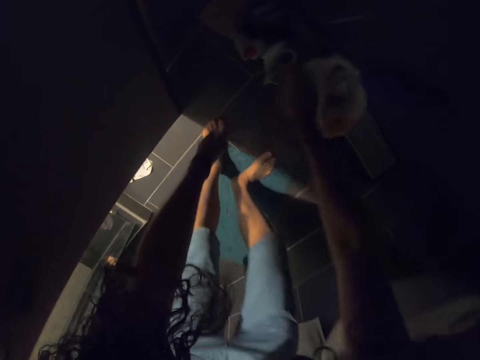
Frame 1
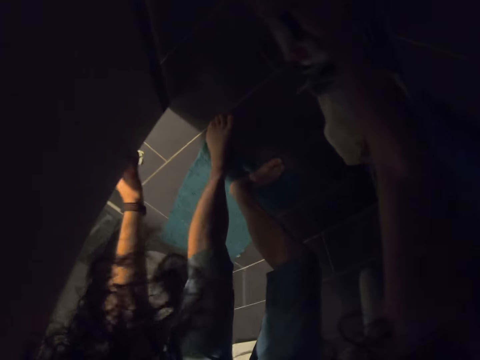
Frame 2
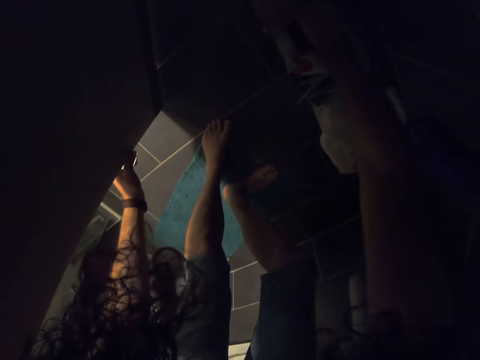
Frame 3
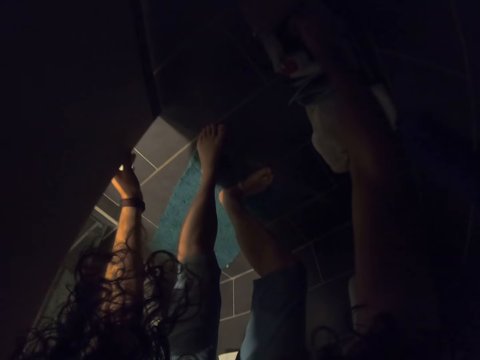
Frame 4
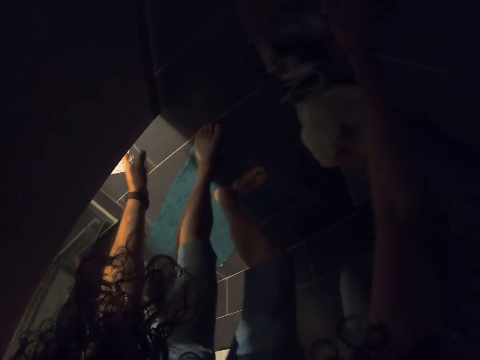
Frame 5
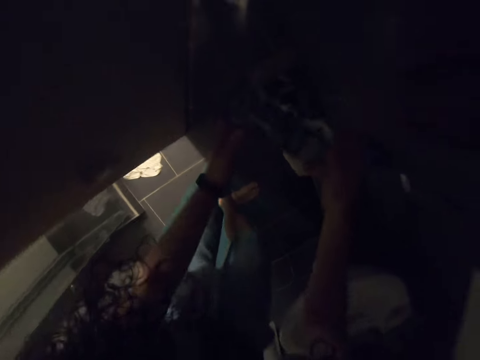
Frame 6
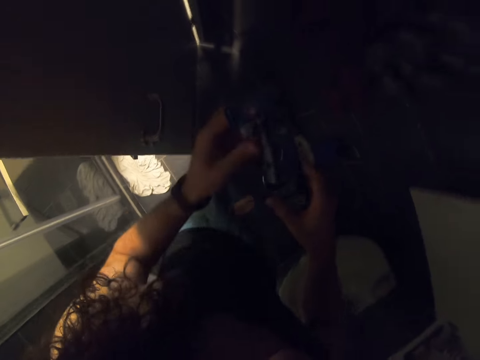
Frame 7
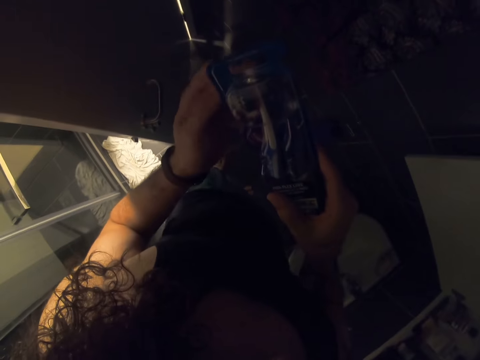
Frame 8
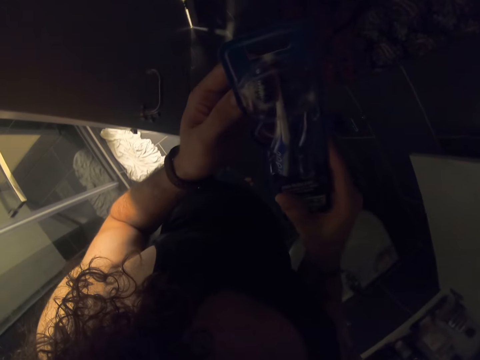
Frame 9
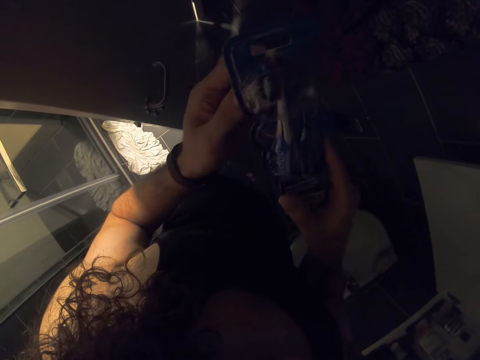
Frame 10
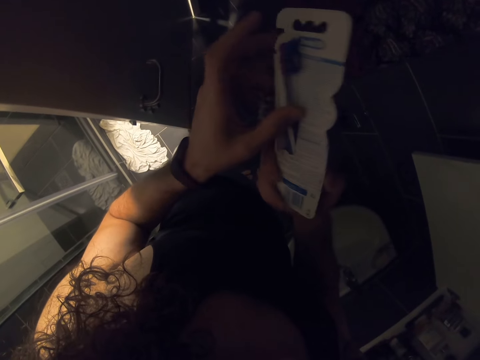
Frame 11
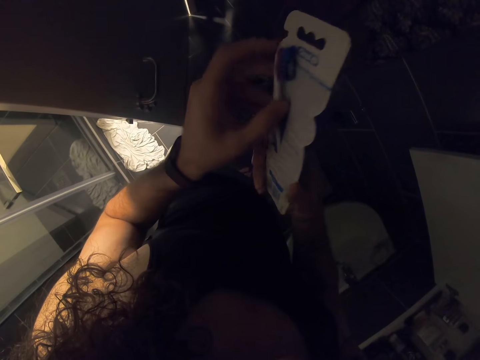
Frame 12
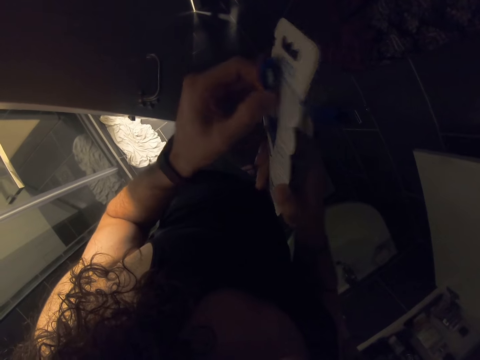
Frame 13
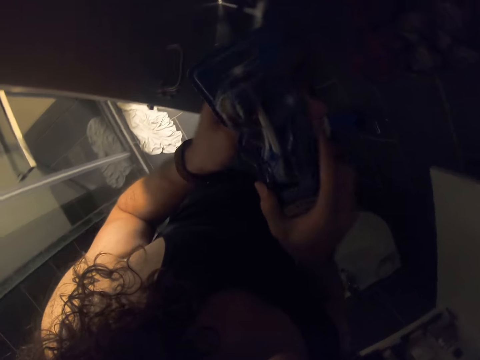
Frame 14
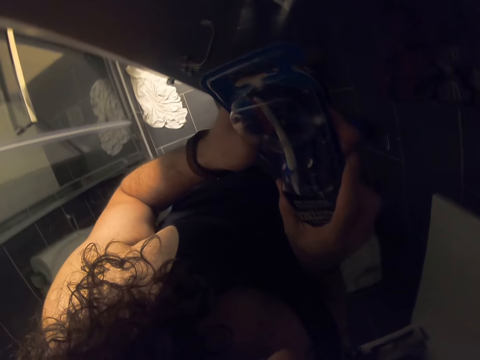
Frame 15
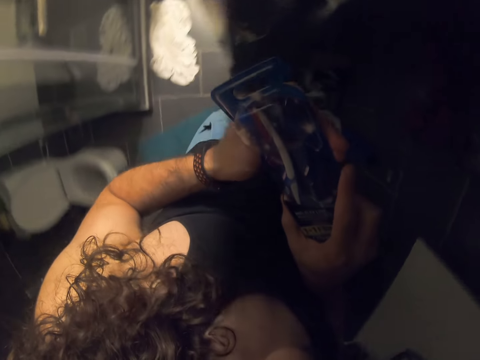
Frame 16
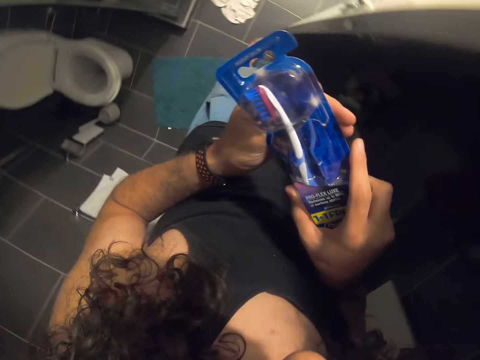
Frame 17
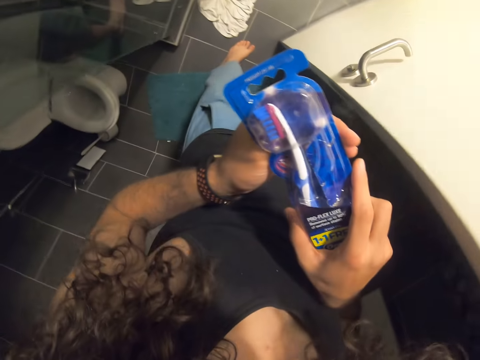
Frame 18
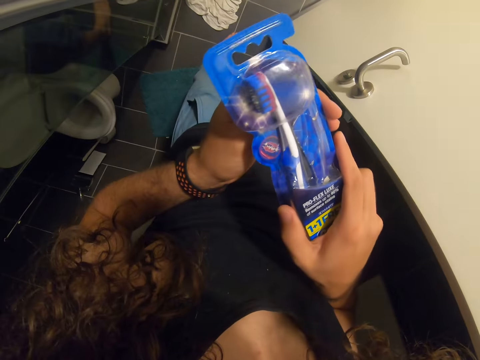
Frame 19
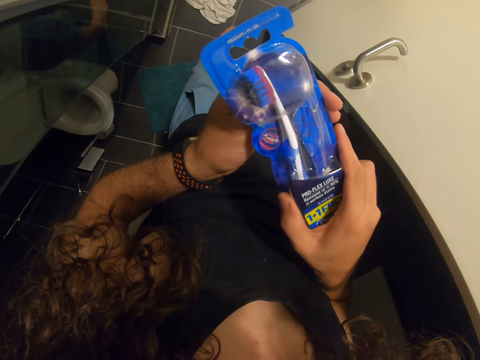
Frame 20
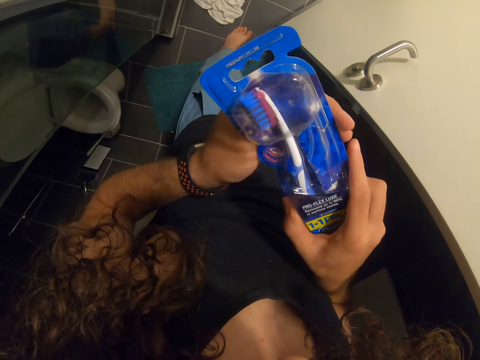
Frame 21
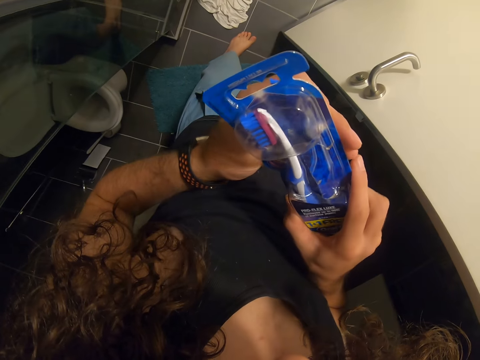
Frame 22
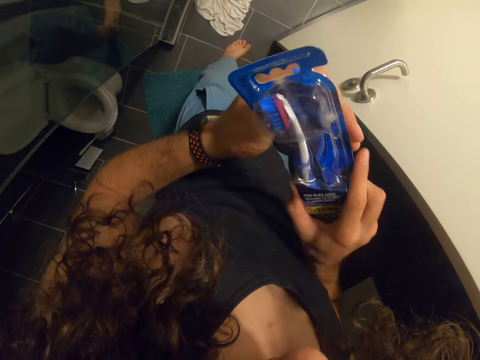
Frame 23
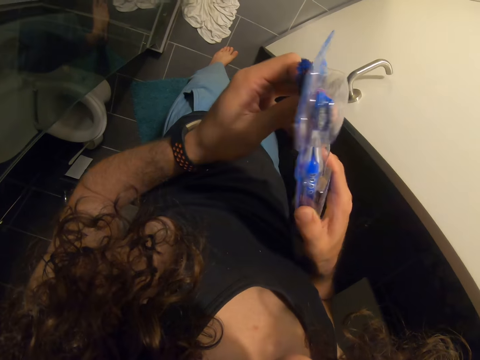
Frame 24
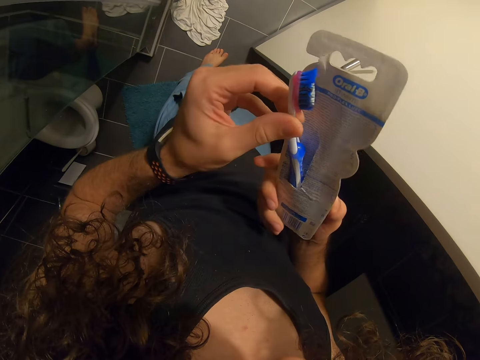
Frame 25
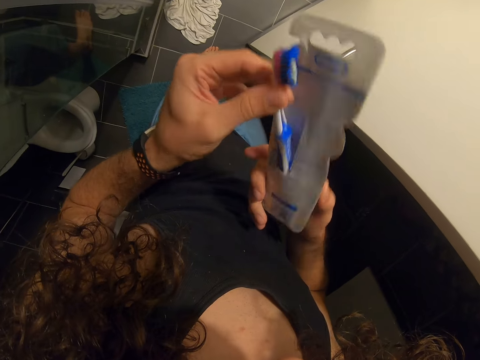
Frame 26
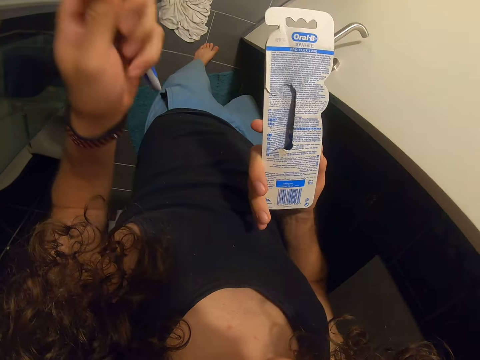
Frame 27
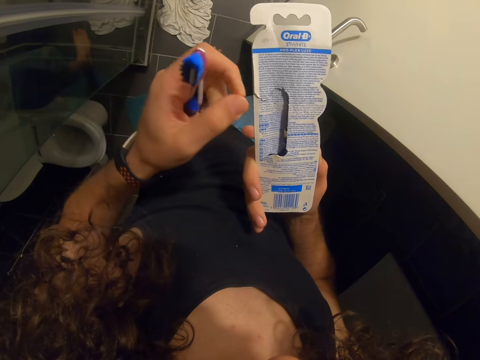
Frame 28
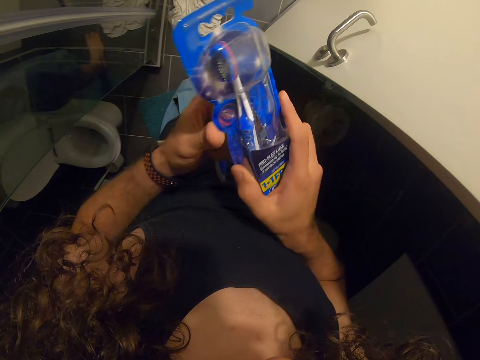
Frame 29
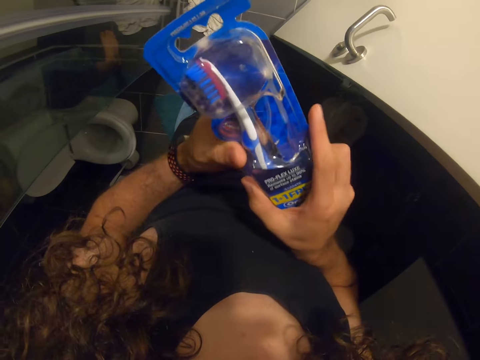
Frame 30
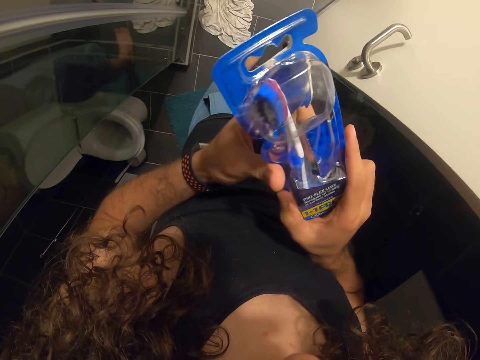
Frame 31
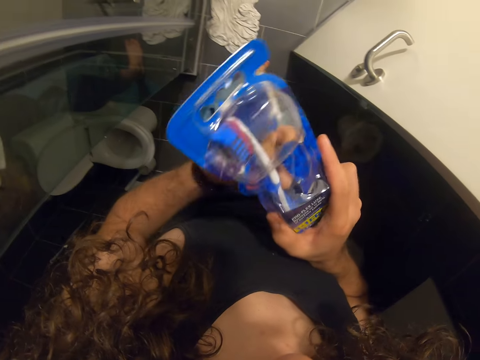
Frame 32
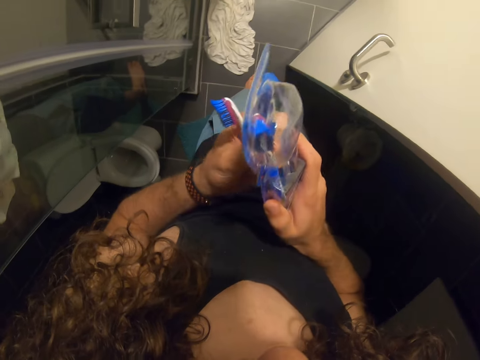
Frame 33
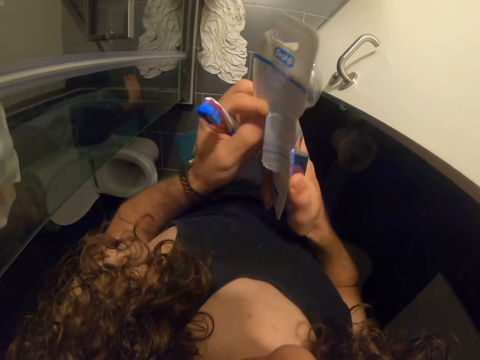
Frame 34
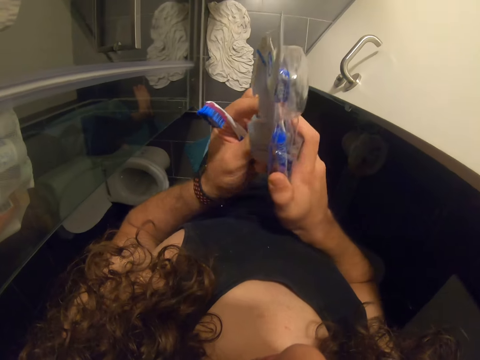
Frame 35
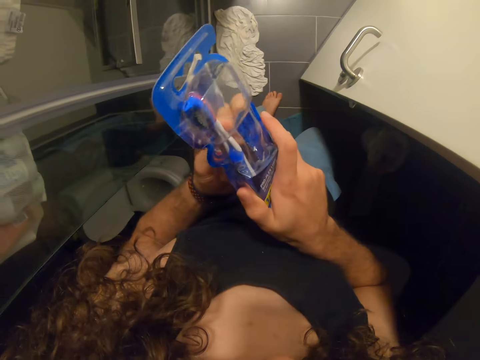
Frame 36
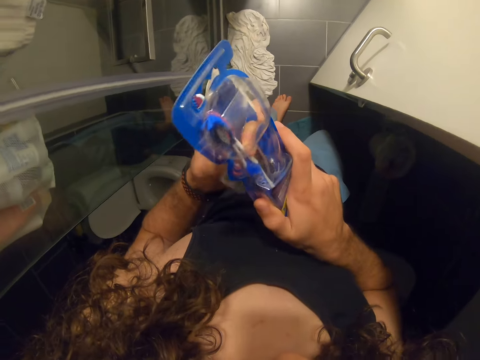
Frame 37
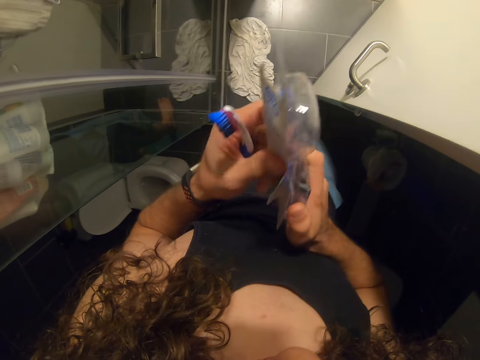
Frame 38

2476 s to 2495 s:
The camera wearer picks up a toothbrush. They check the toothbrush. They pick up the toothbrush, check a packet, and hold the toothbrush.

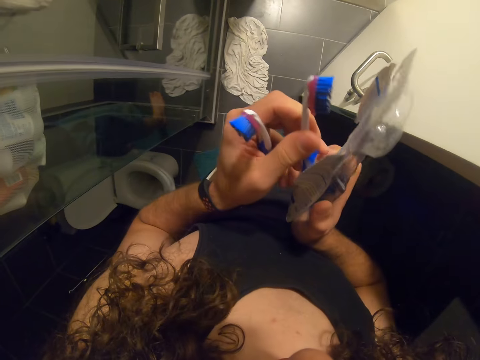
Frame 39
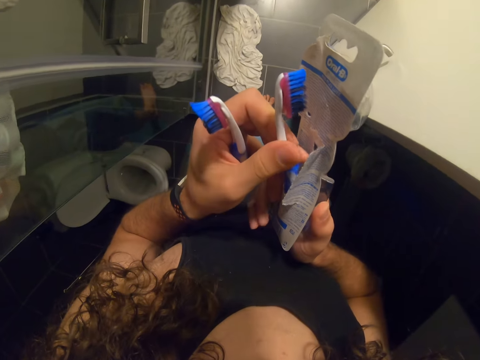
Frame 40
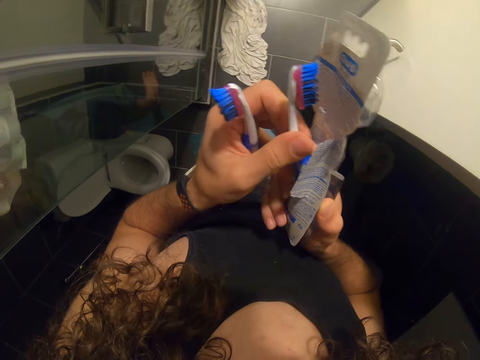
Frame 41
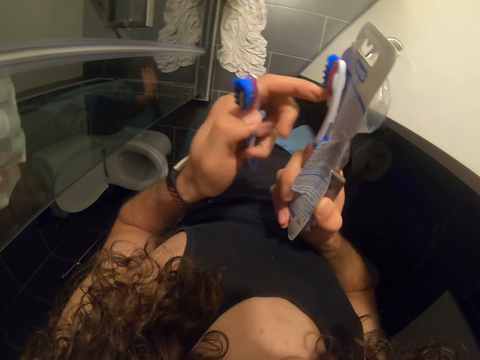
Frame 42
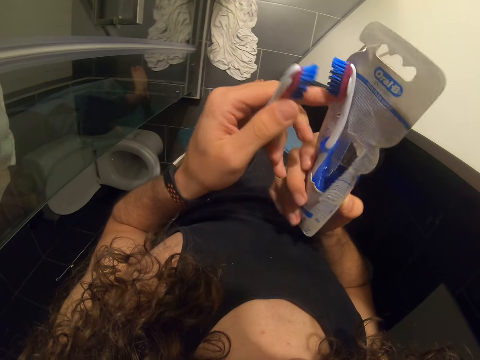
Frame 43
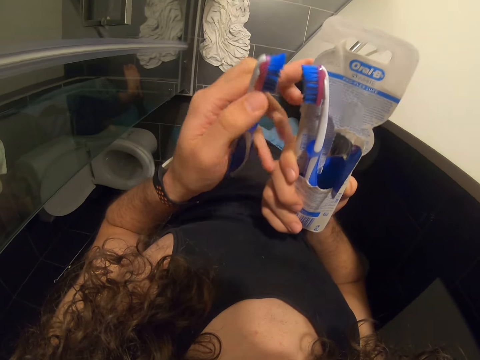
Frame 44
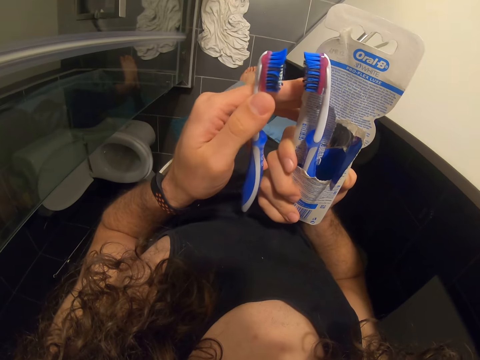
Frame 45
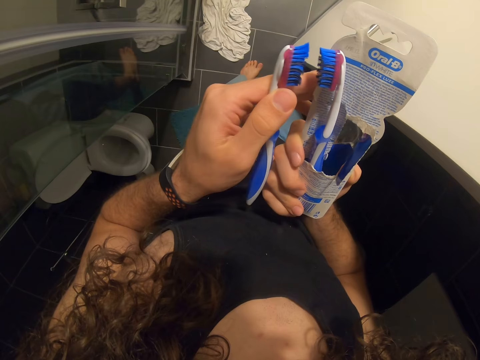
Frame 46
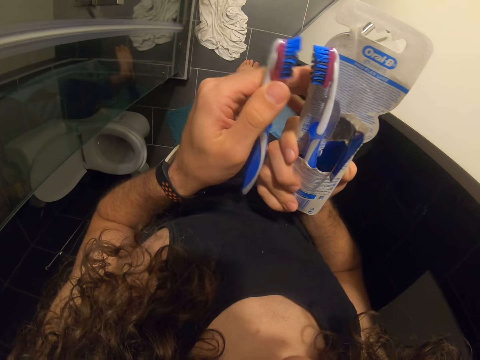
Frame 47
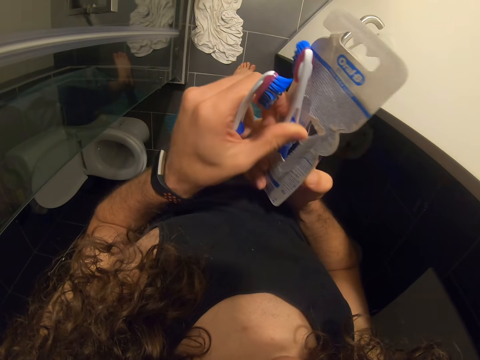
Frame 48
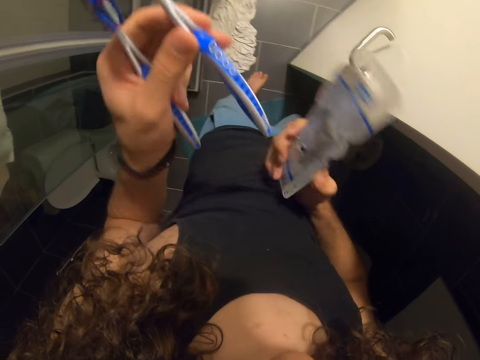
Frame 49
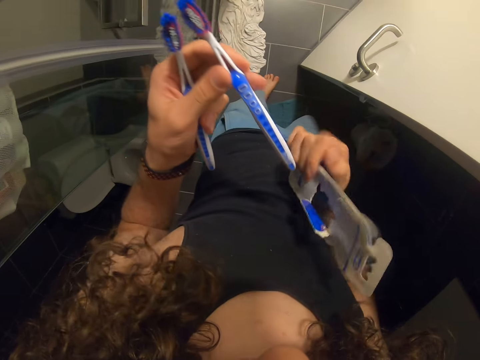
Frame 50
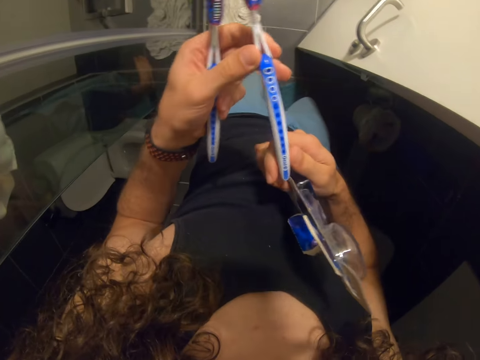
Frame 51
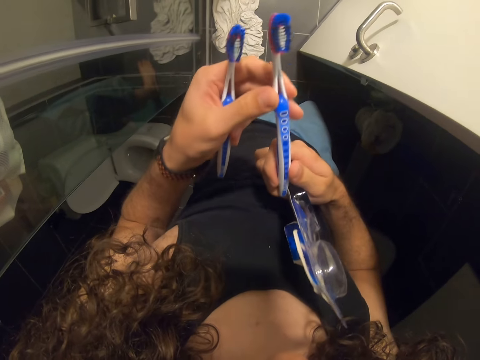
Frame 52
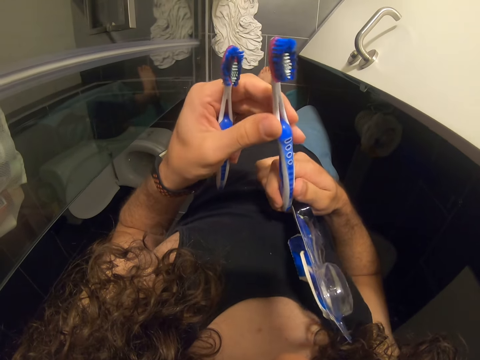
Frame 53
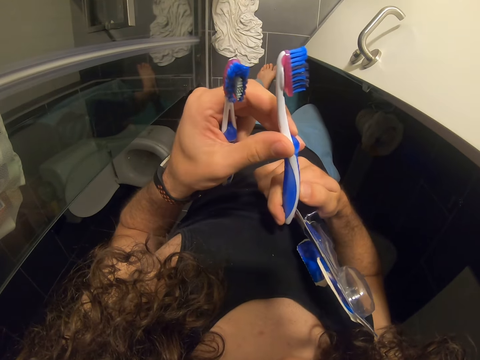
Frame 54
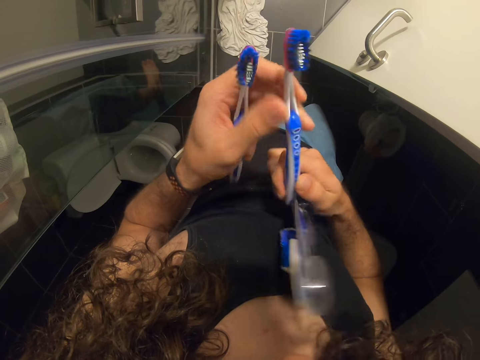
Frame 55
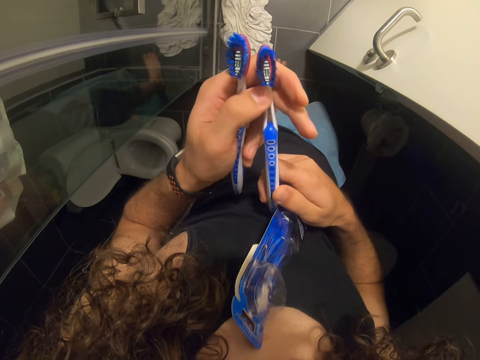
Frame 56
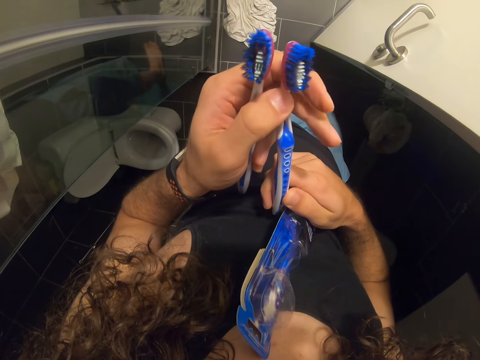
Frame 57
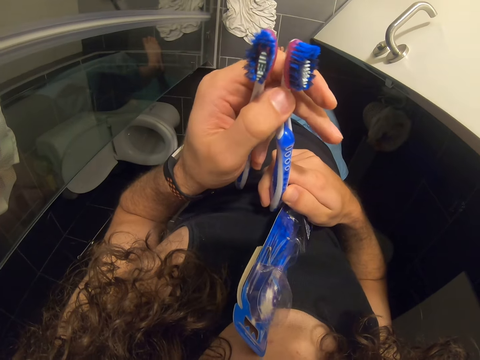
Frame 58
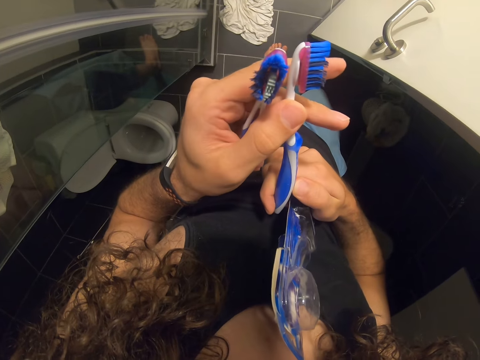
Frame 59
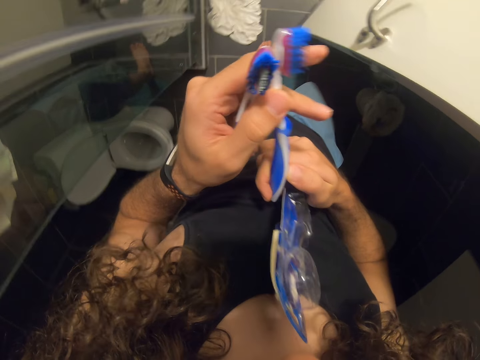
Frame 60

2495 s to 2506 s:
The camera wearer compares toothbrushes. They pick up a toothbrush and check the toothbrush.
